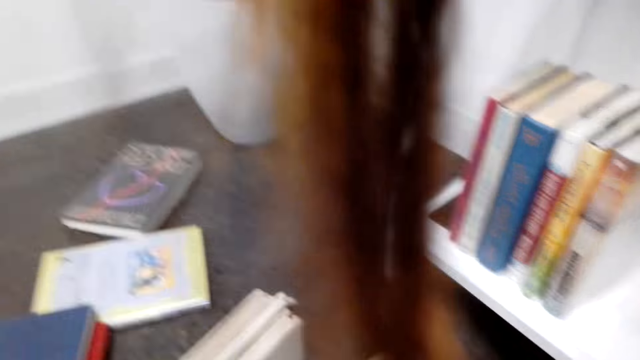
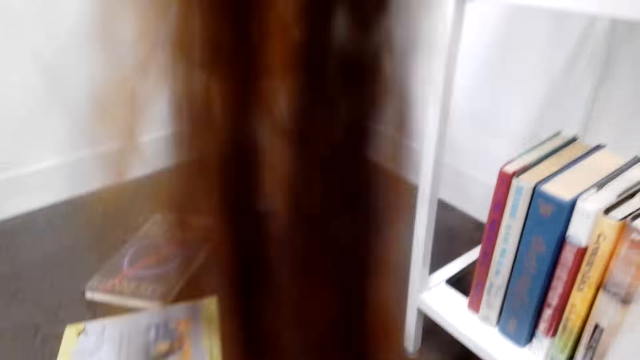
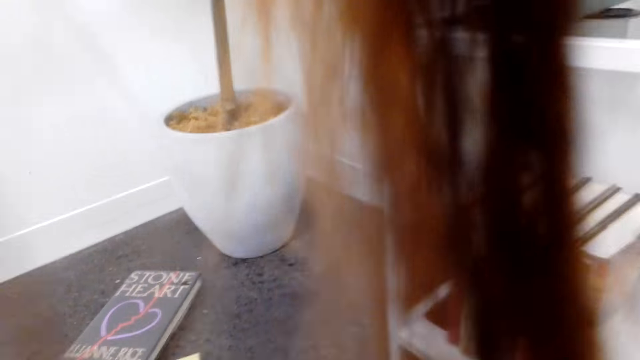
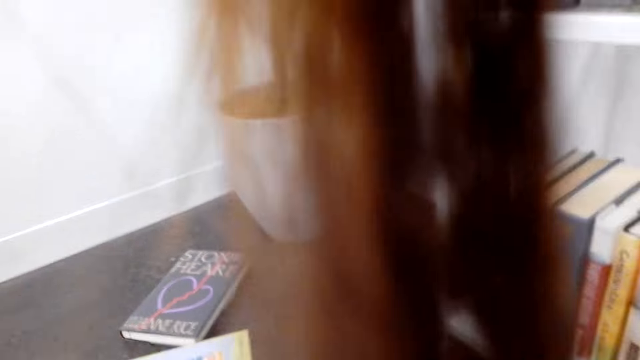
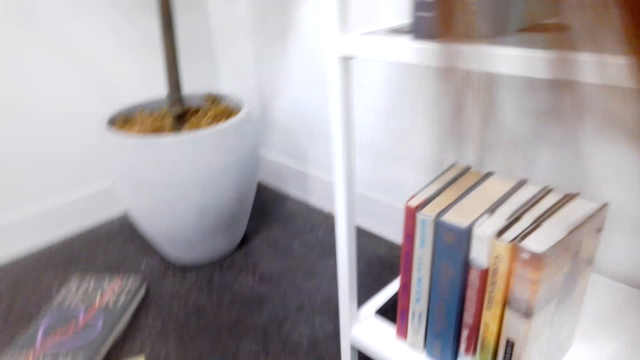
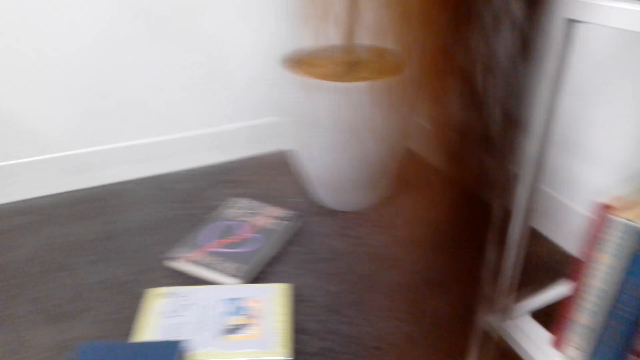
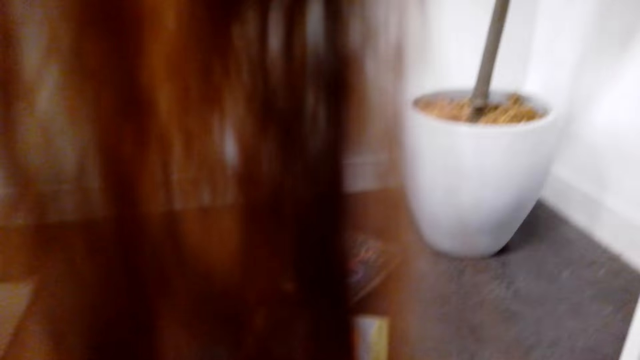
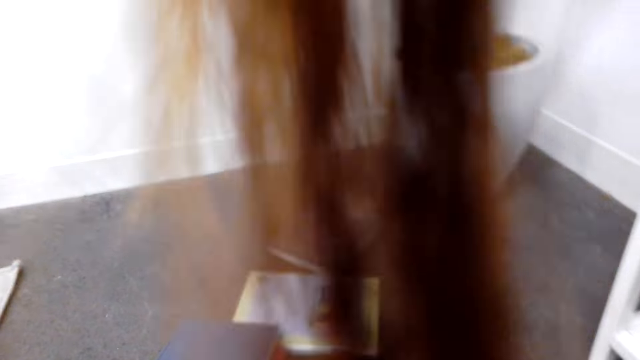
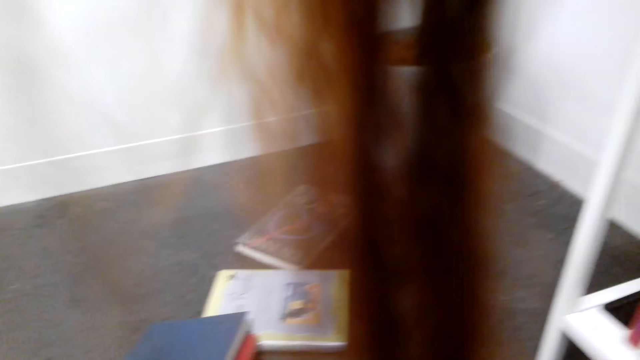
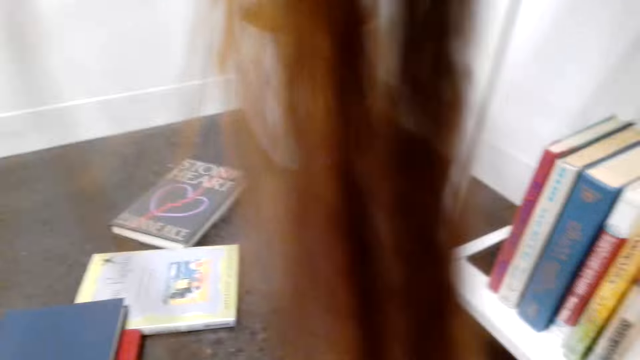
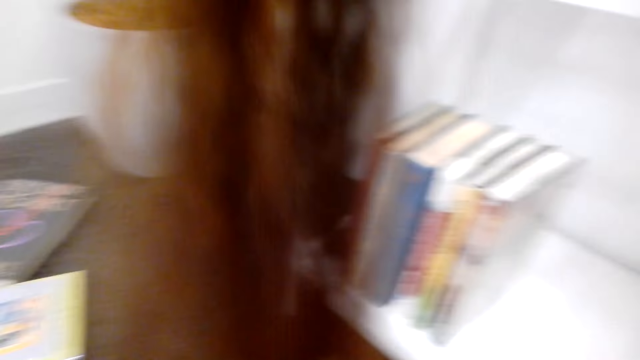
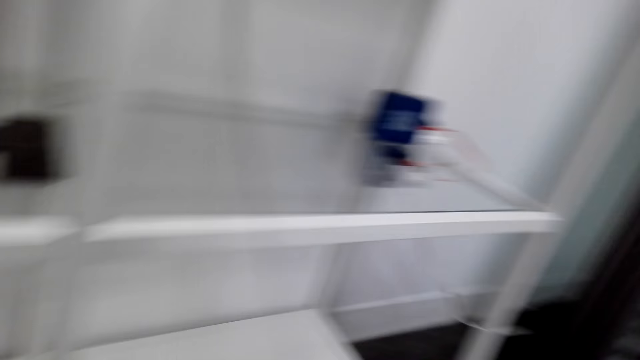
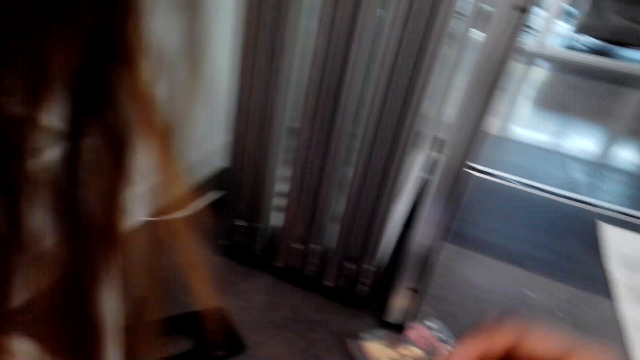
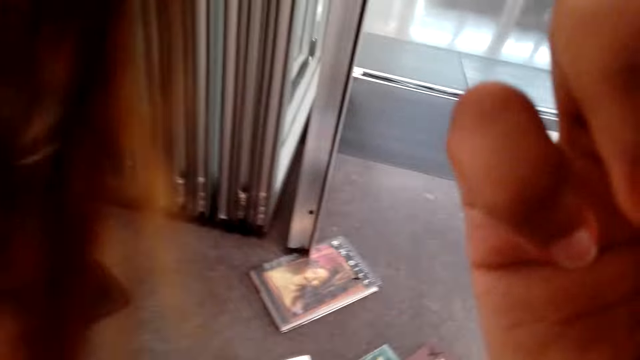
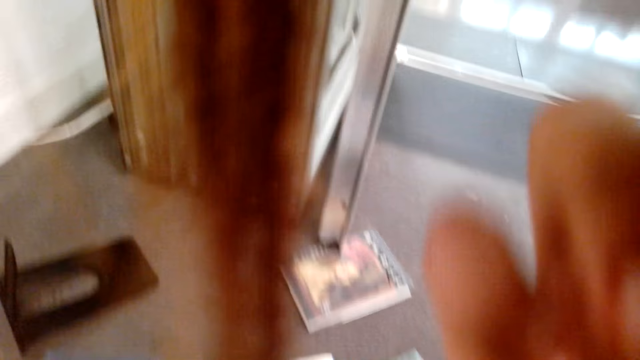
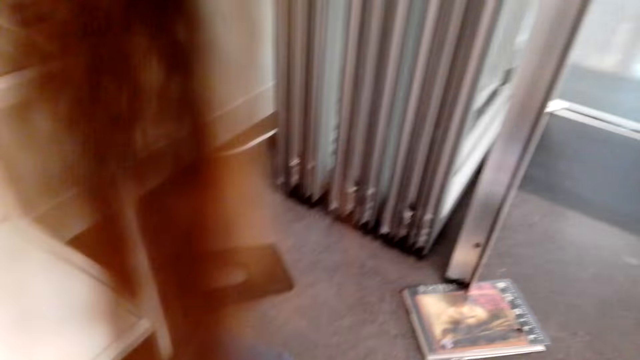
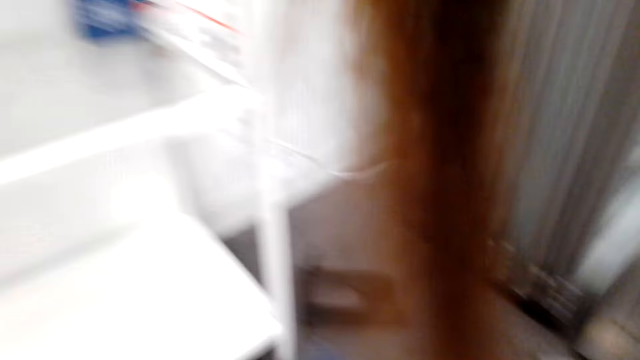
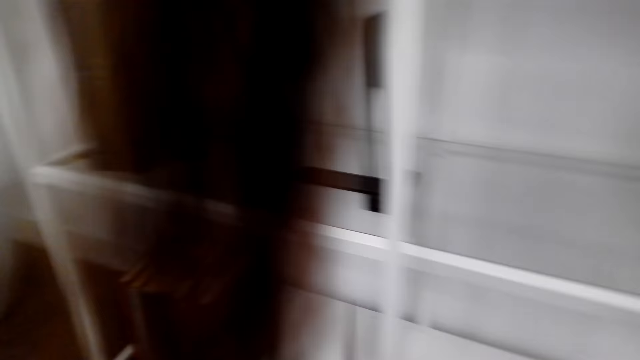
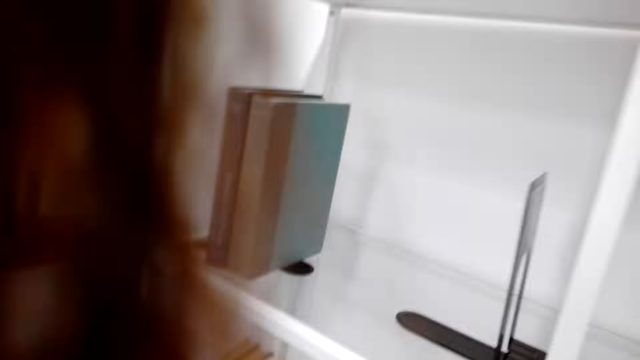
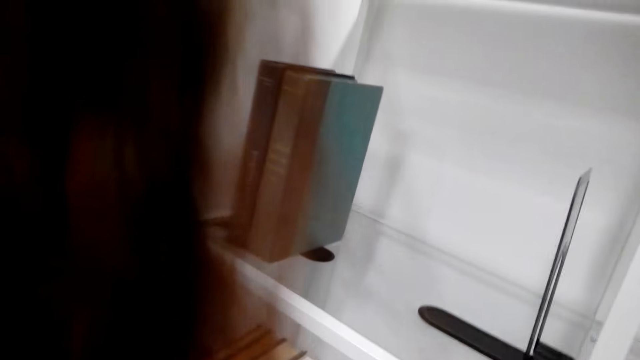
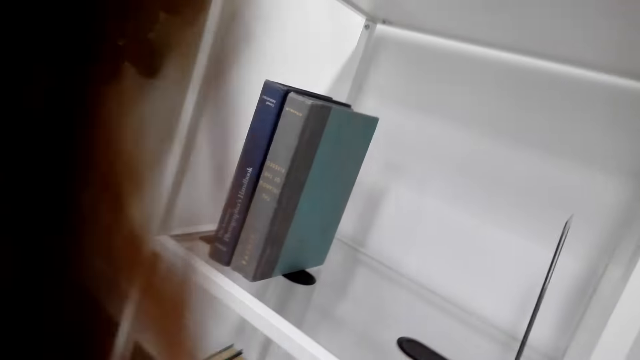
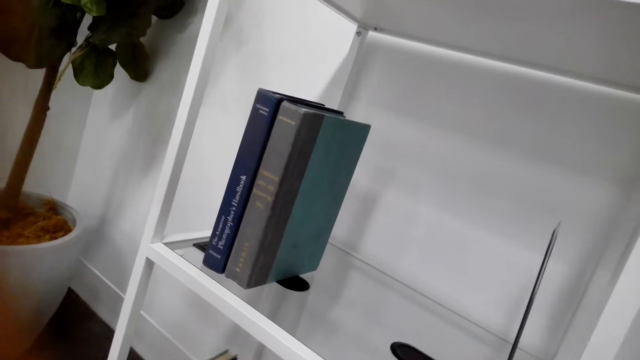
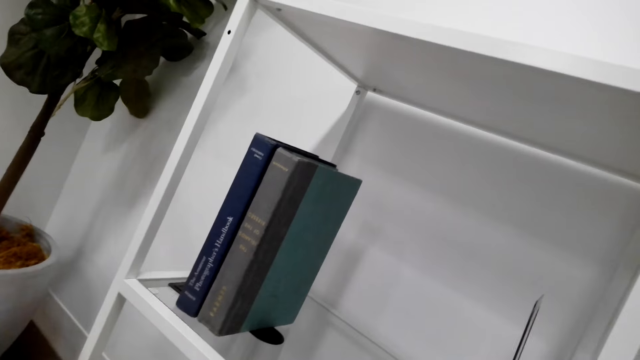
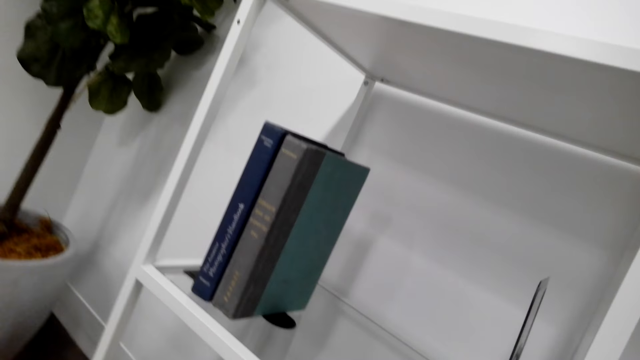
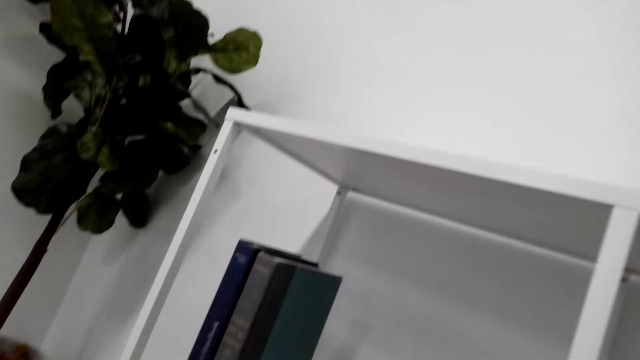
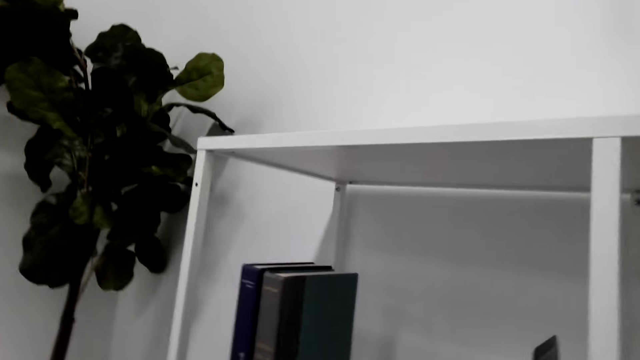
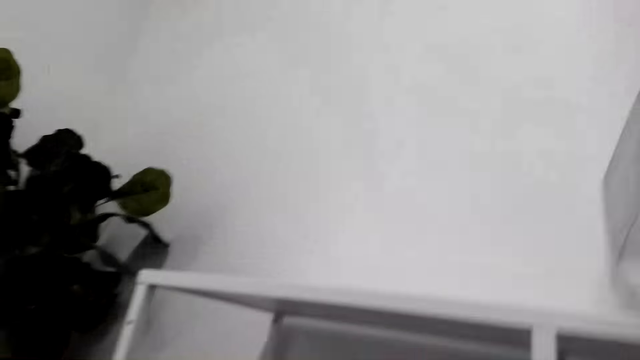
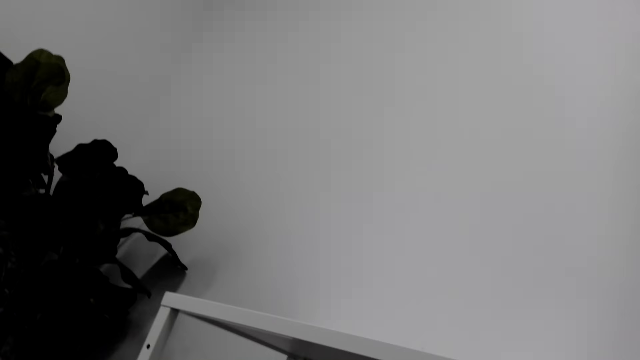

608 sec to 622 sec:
The camera wearer puts the books in the shelf.

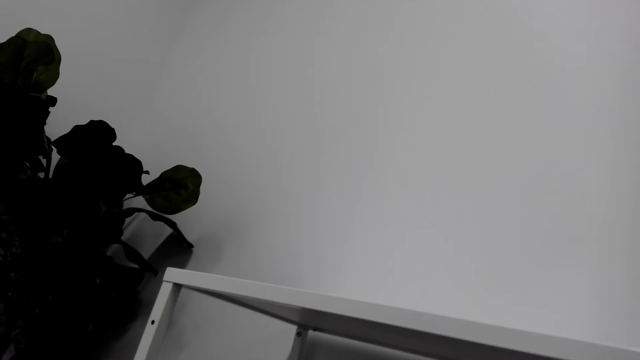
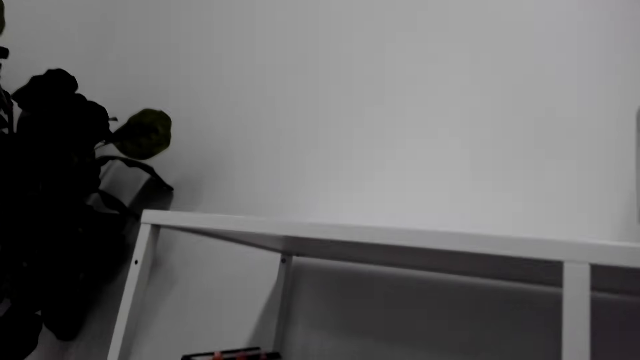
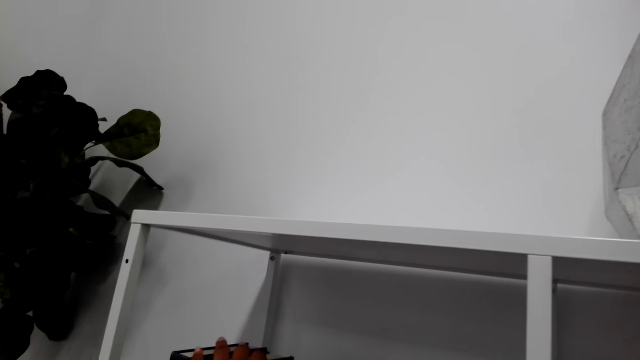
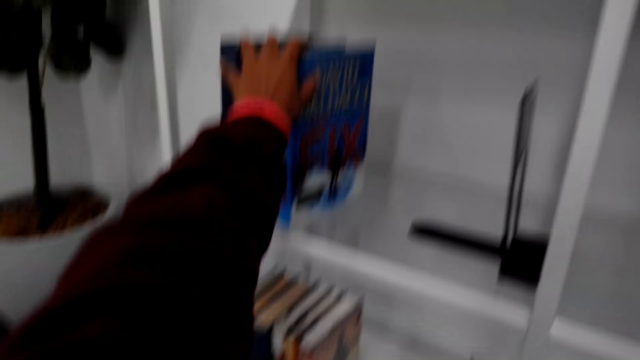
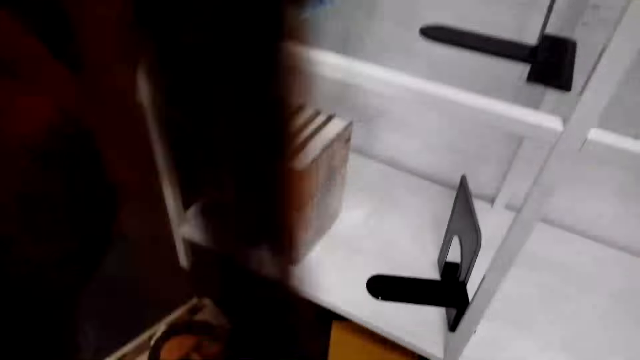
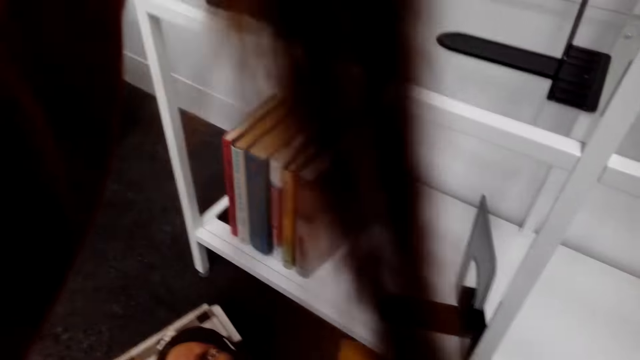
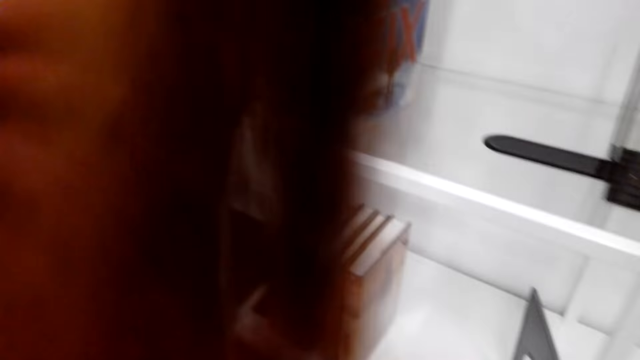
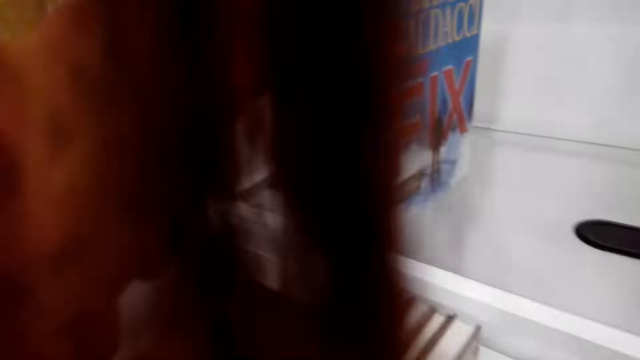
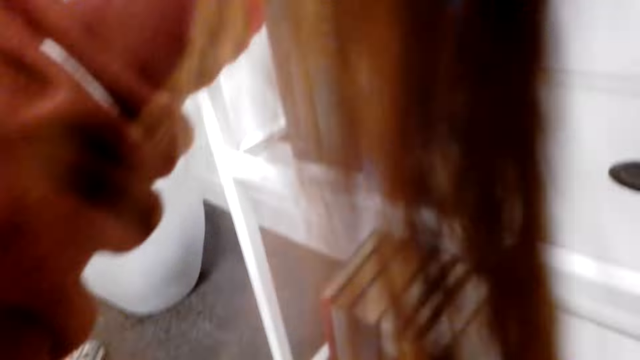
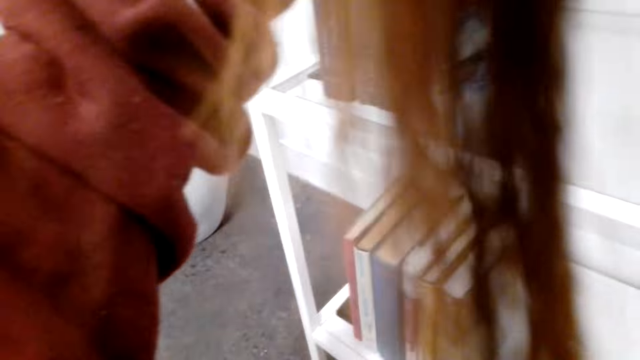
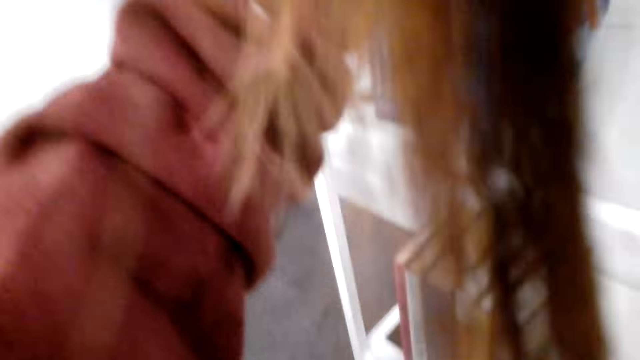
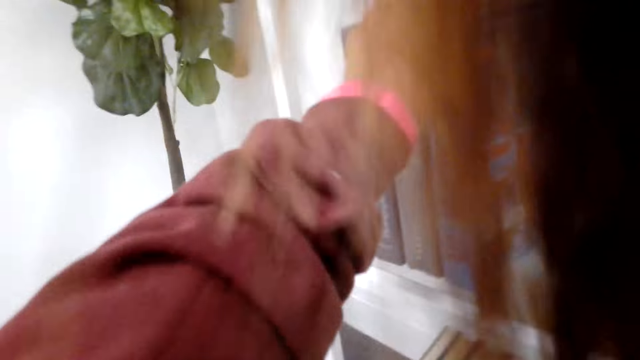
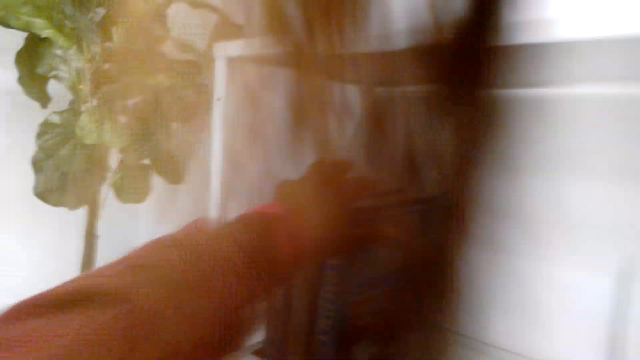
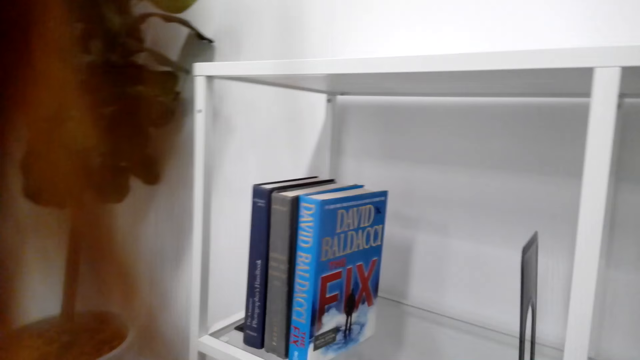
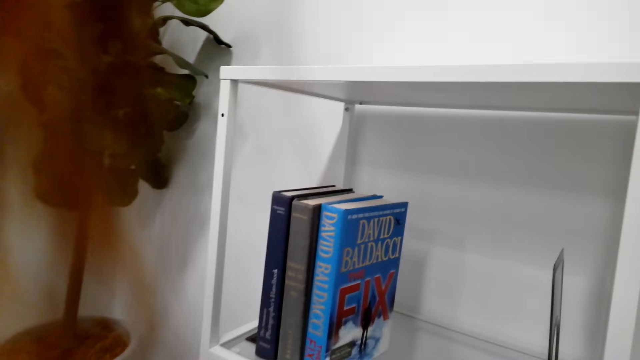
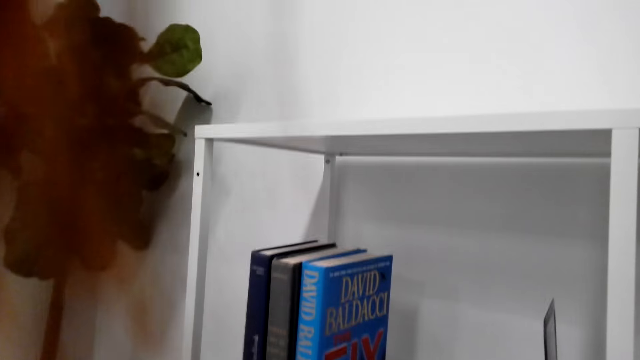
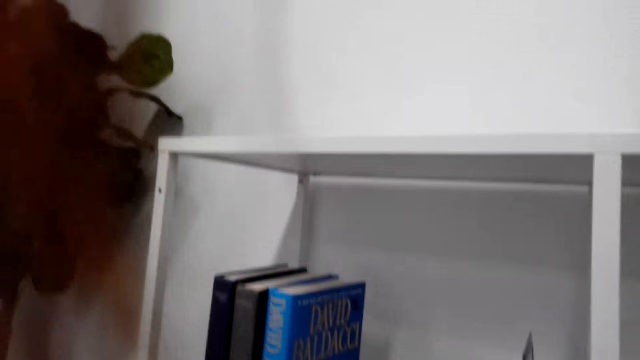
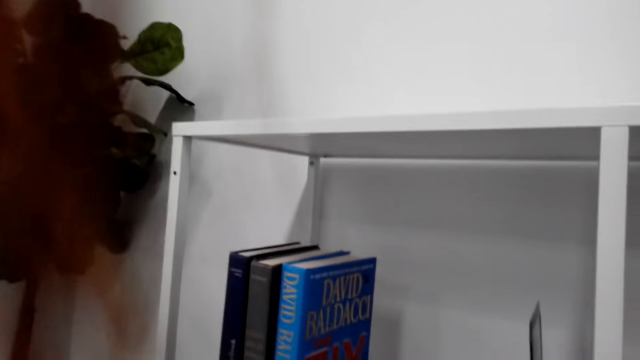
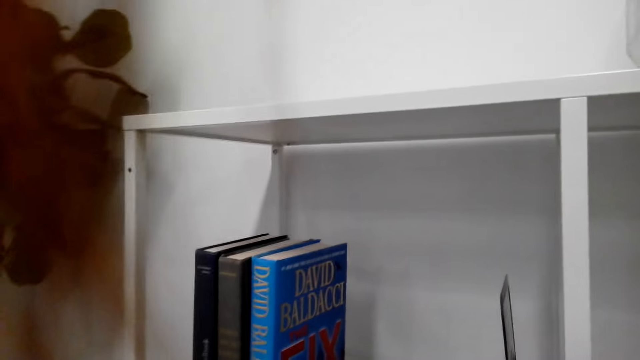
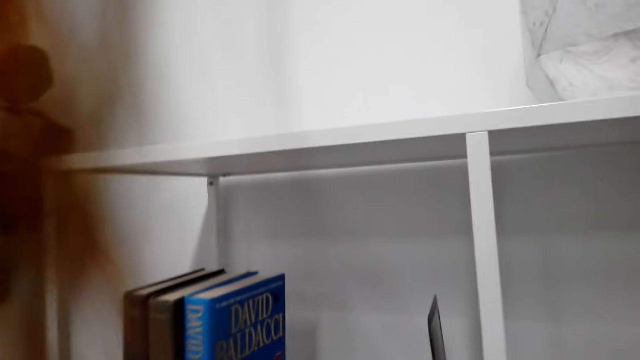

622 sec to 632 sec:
The camera wearer picks up the books on the floor.
